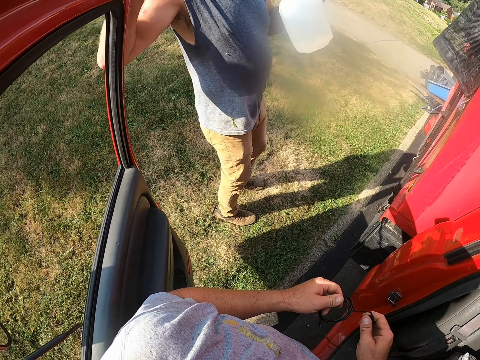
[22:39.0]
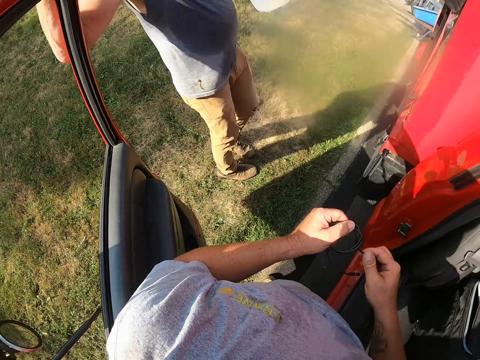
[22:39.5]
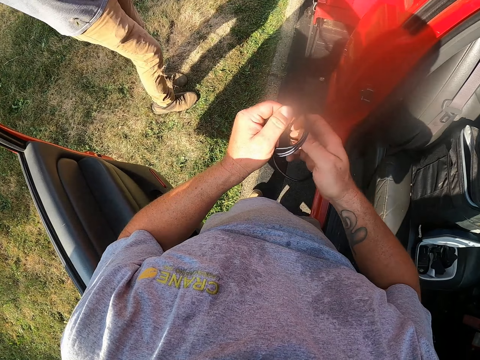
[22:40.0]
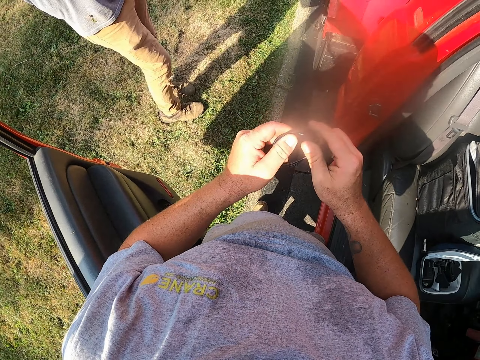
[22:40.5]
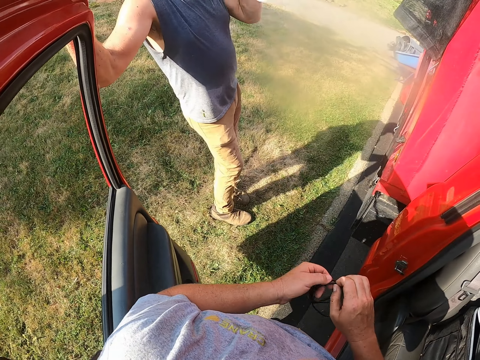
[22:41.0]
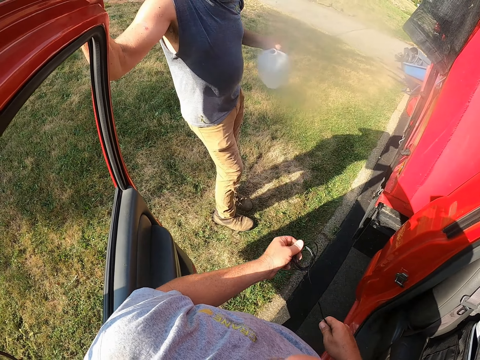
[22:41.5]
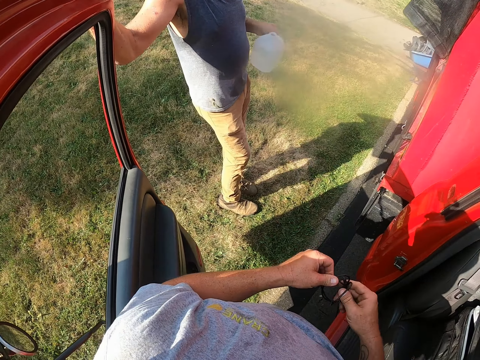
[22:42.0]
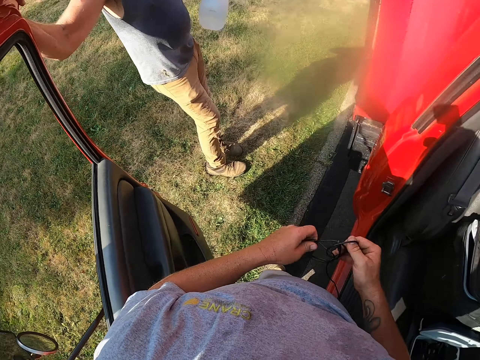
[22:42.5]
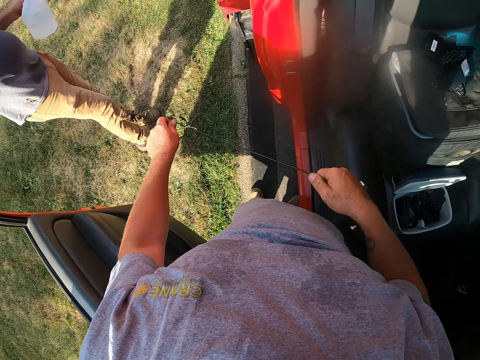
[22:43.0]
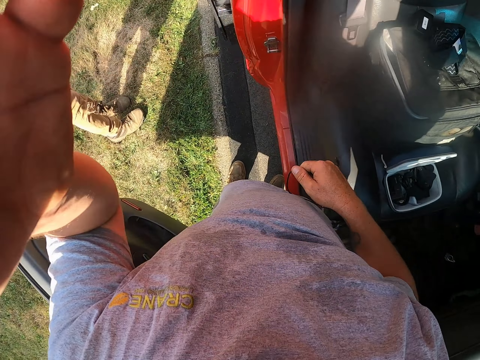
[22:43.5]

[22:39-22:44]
A man holds the truck door with his hand. The camera wearer straightens the cable. The man drinks the water from a jerrican or bottle. The camera wearer adjusts the cable on his hands.
